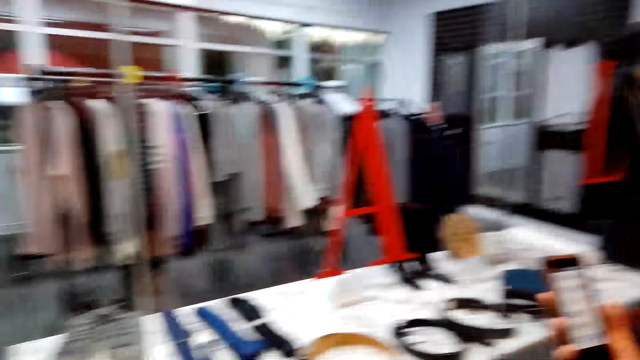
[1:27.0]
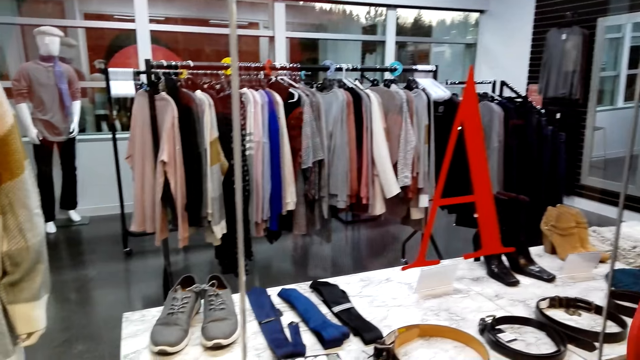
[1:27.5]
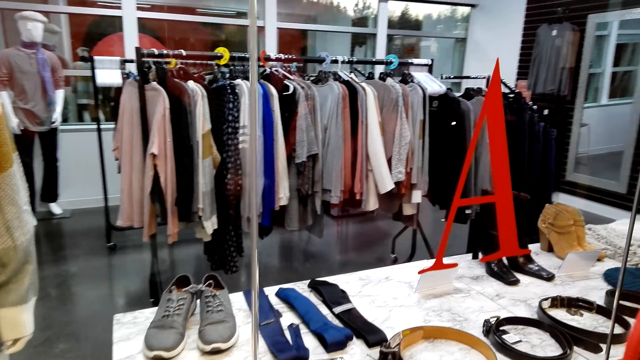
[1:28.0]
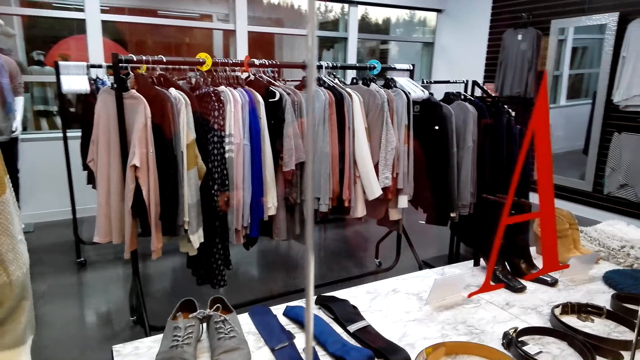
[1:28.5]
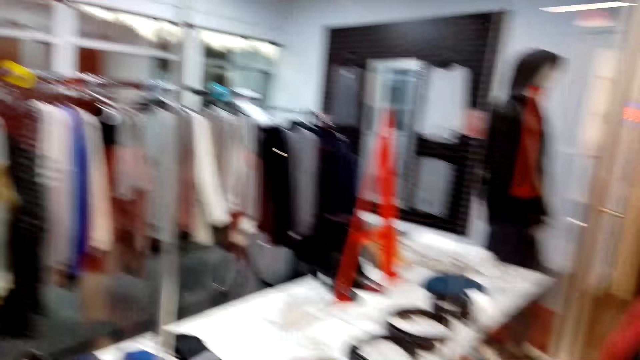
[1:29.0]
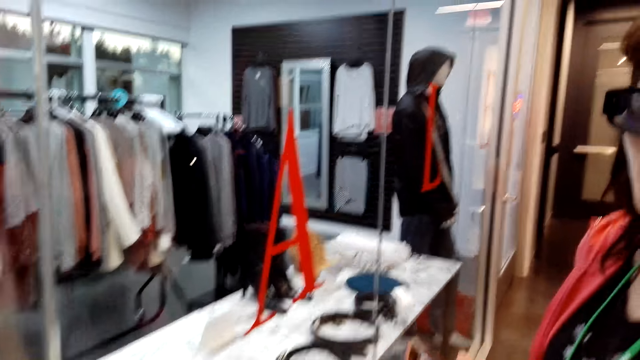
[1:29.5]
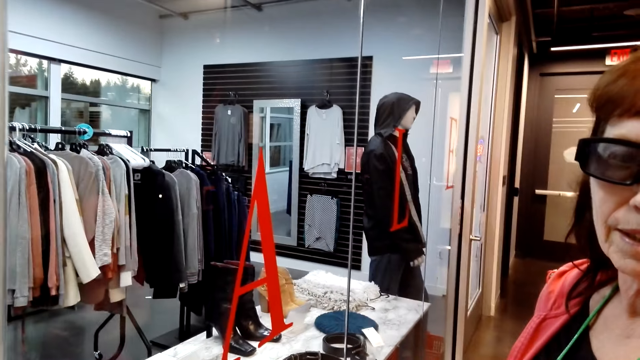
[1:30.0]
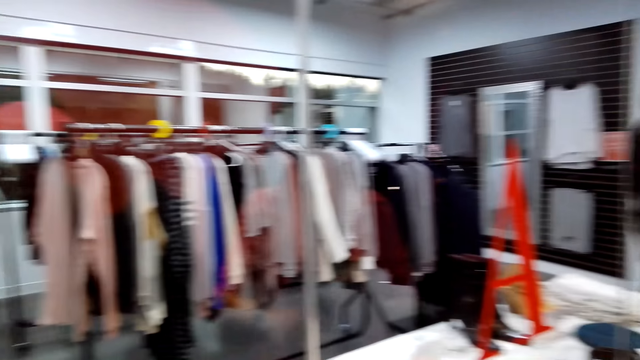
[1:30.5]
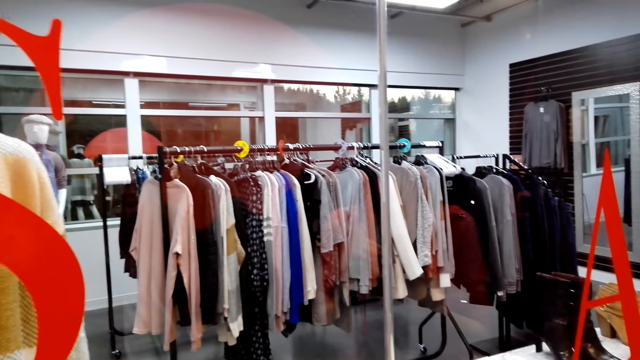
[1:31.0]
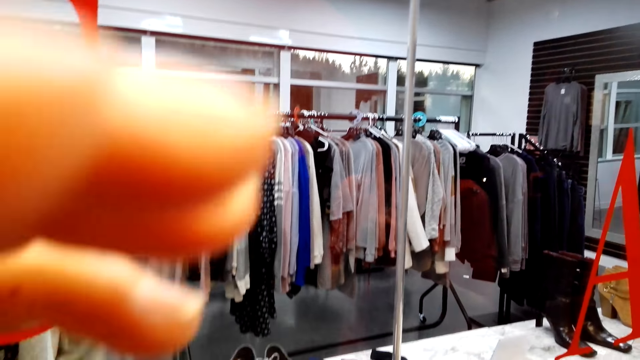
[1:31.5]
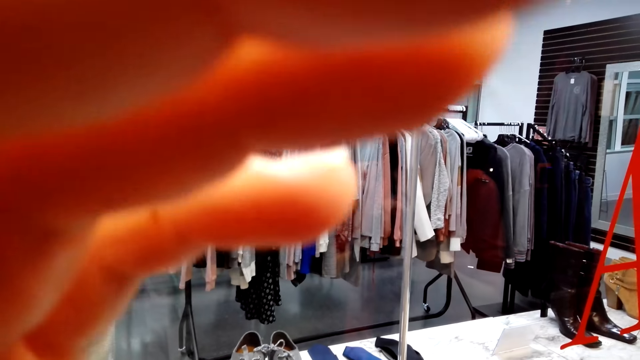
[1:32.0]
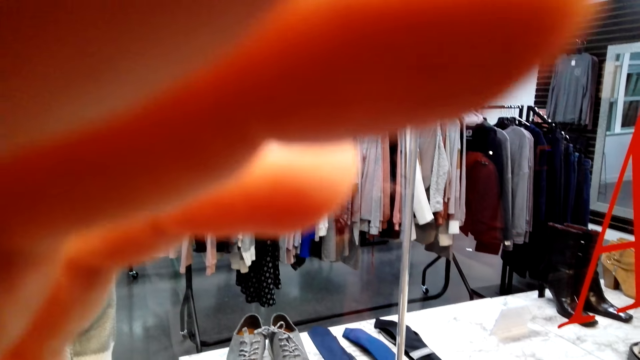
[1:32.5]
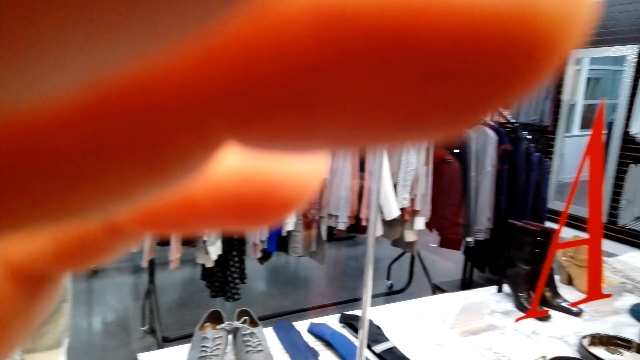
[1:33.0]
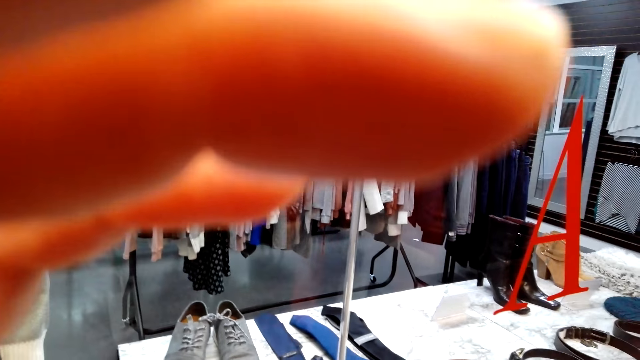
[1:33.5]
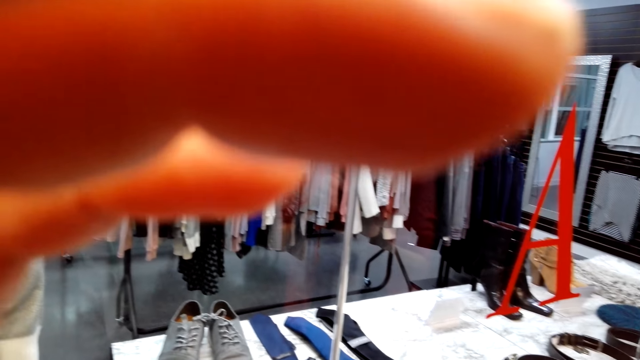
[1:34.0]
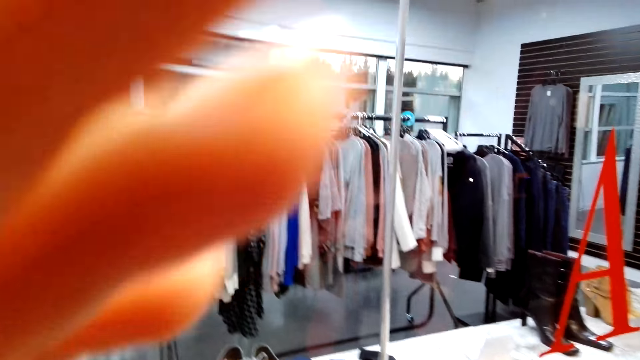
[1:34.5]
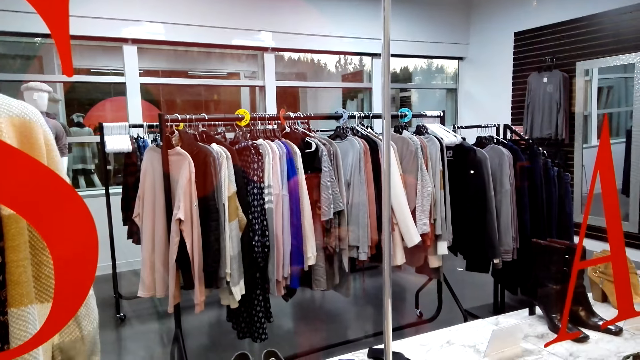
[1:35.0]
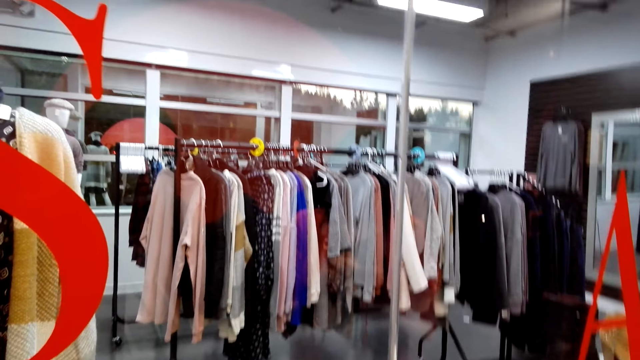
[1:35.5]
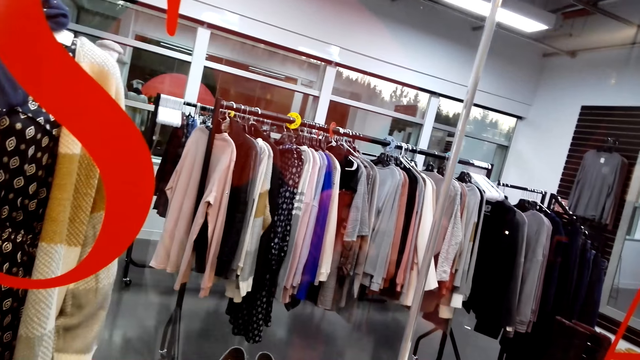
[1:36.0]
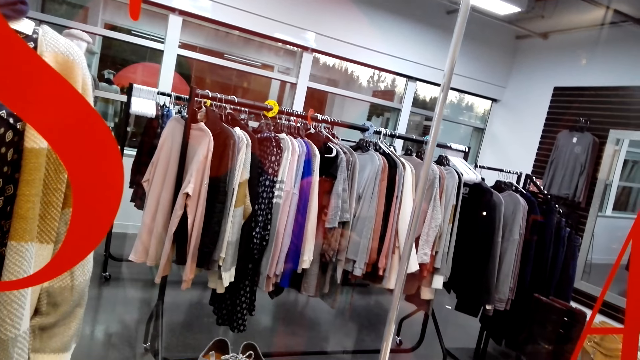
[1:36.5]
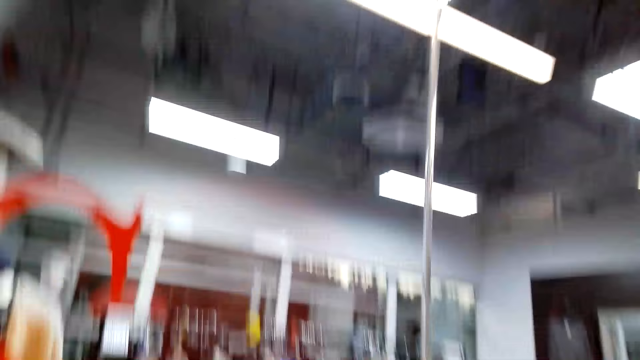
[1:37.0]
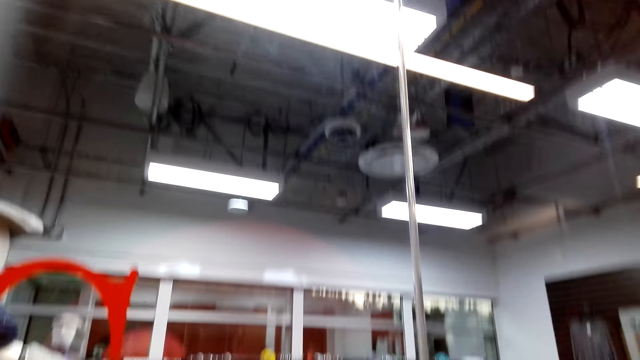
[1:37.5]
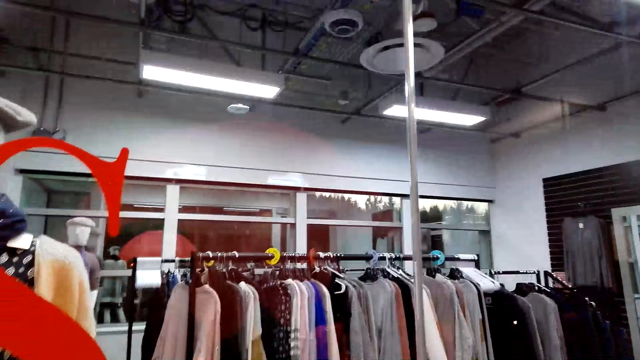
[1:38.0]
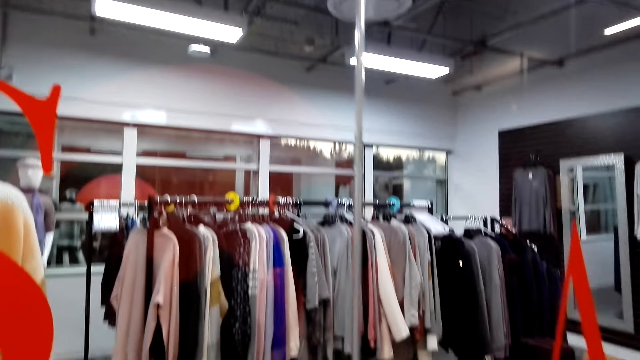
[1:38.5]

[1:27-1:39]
The camera wearer looks around. She operates the camera. She adjusts her hair. She looks around.

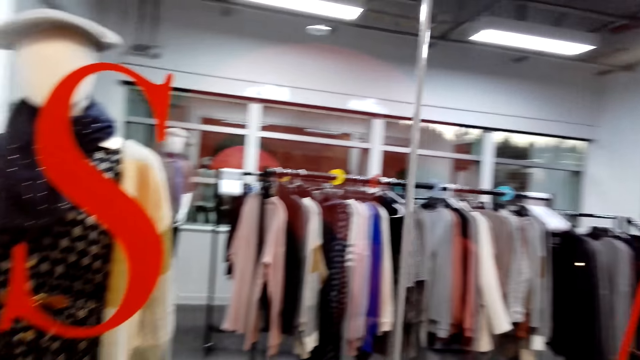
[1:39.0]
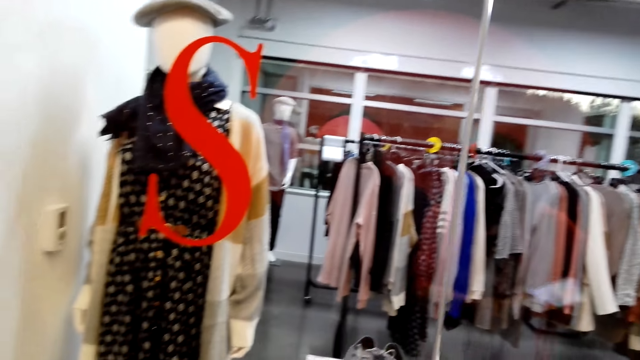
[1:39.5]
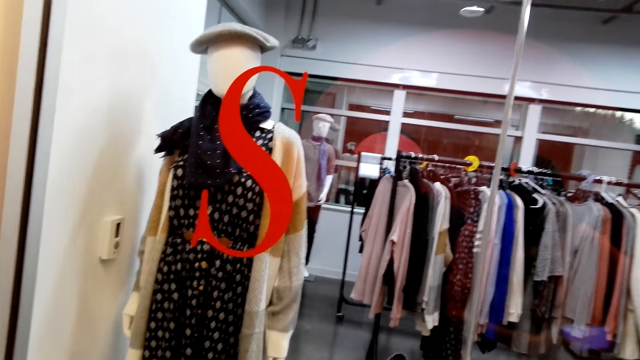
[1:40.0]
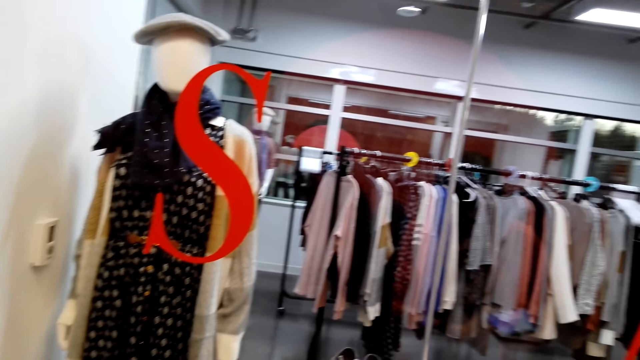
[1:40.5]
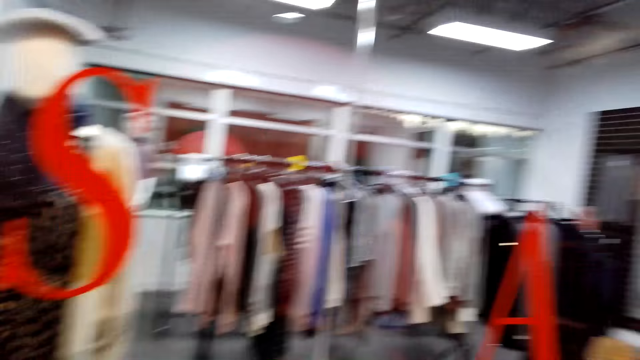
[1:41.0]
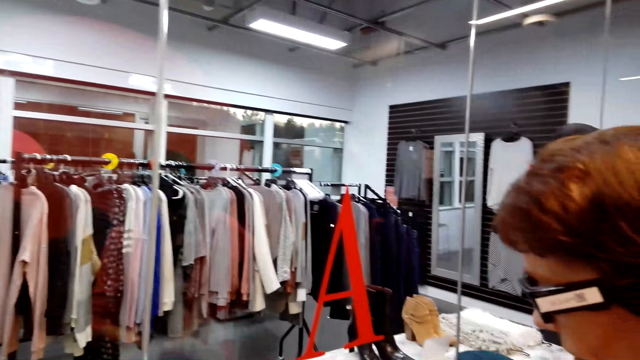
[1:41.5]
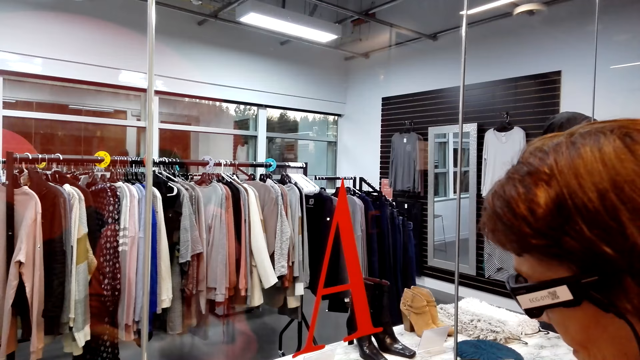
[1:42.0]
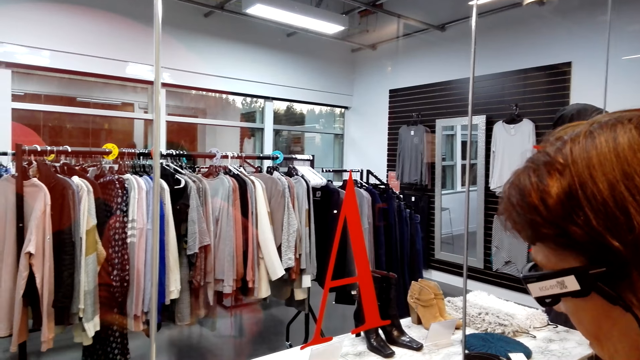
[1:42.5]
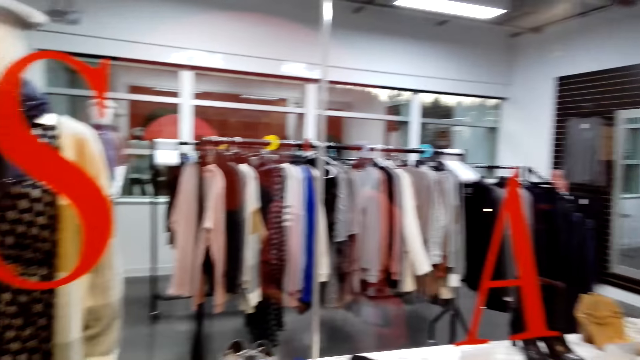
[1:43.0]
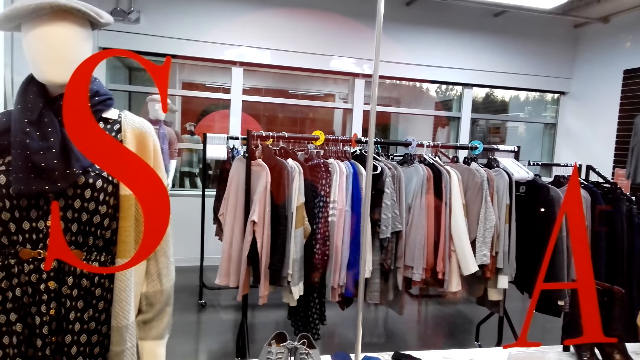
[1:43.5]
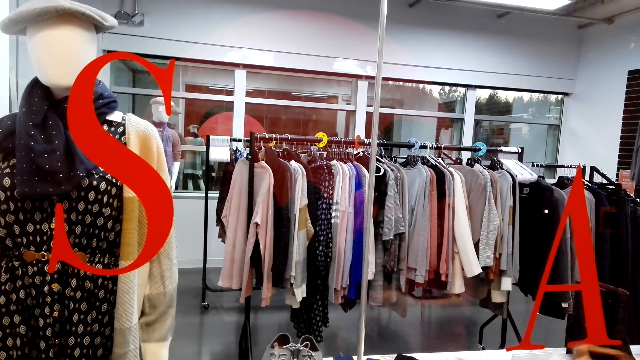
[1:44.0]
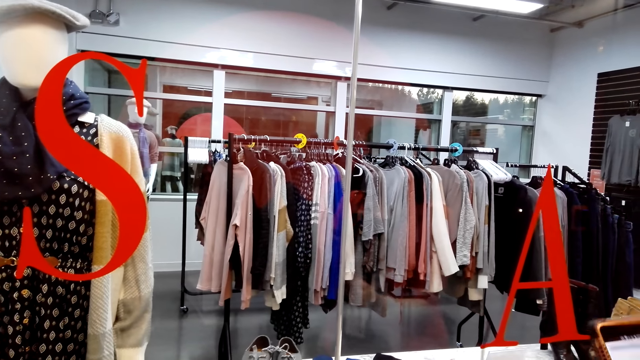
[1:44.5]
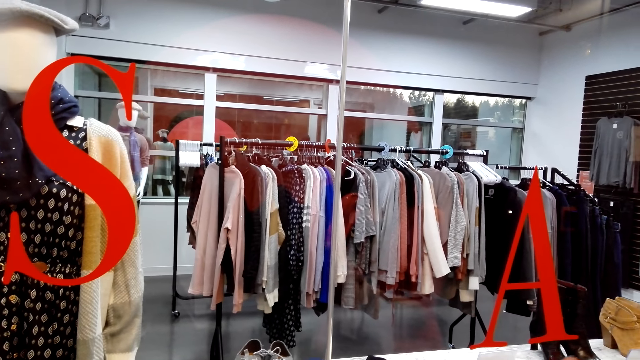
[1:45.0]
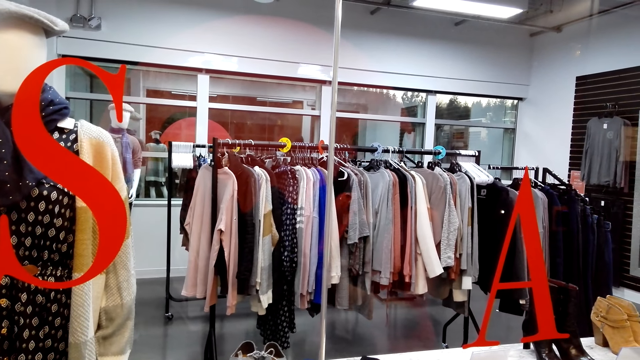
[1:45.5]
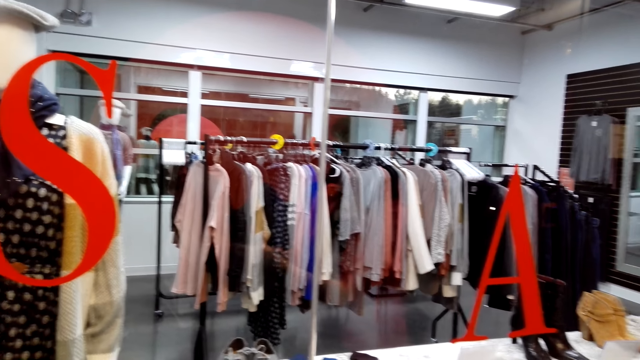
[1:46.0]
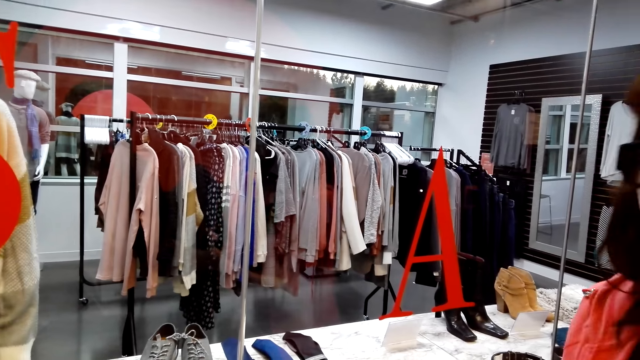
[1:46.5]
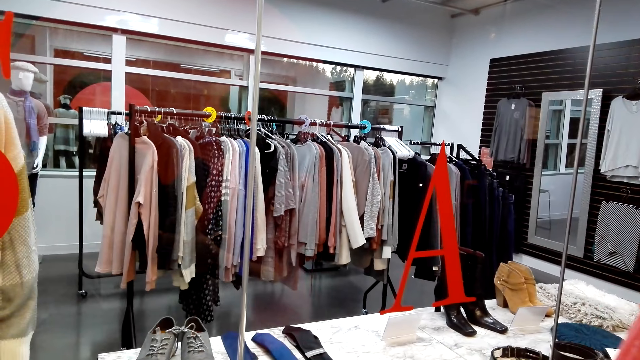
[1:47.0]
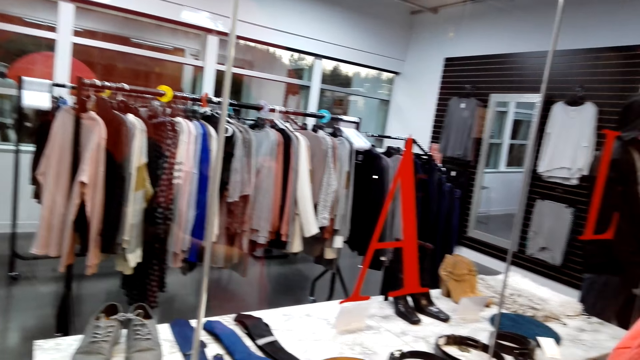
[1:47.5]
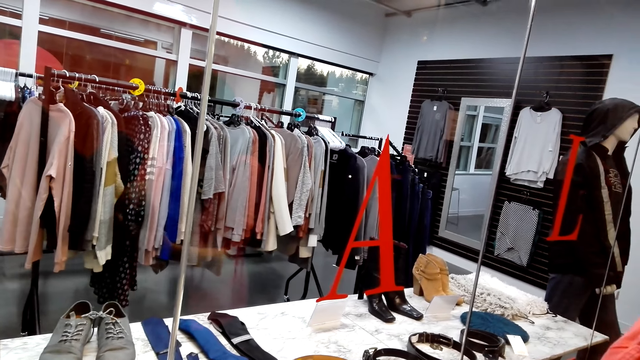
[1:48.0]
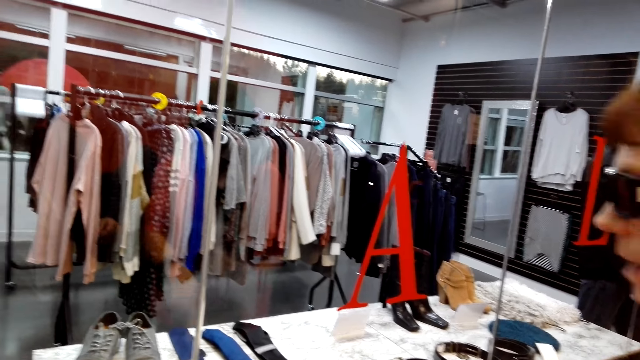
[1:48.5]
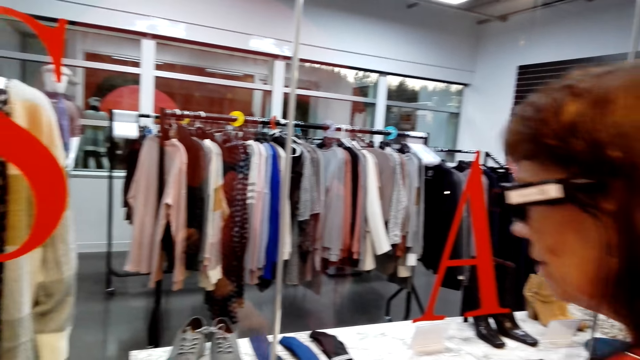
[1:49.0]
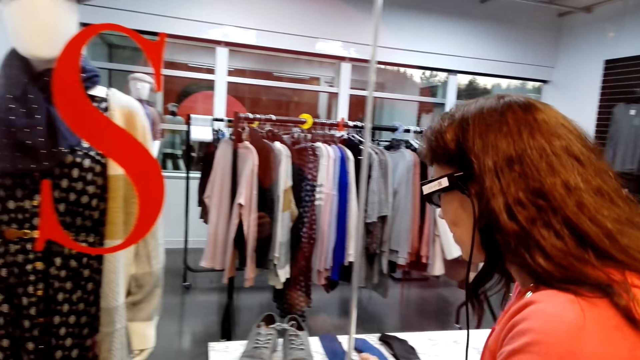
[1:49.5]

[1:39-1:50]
A woman points at a glass.
